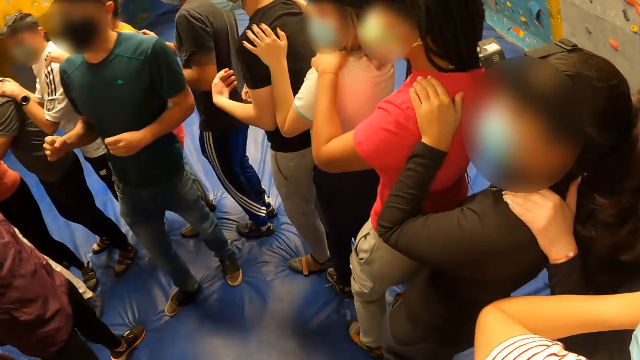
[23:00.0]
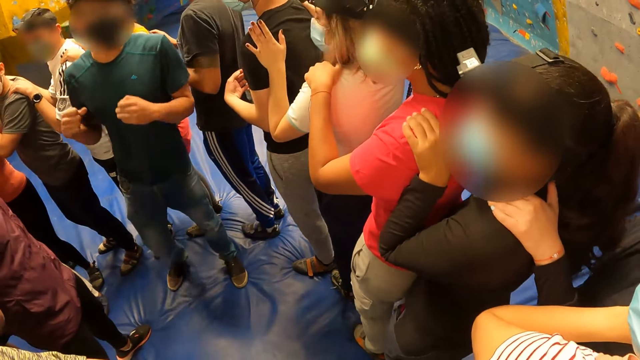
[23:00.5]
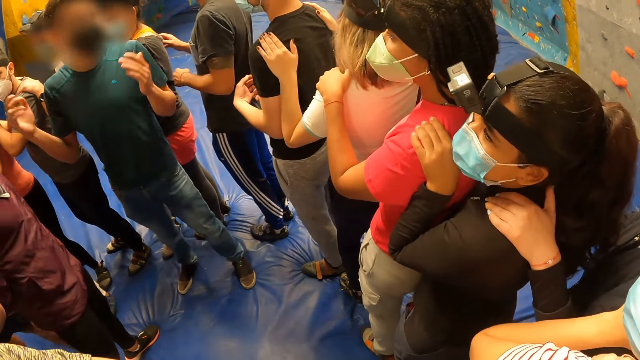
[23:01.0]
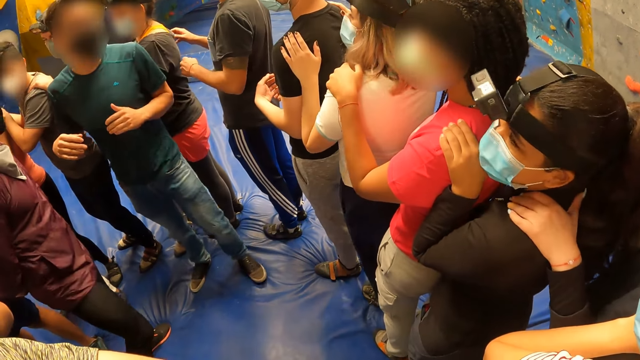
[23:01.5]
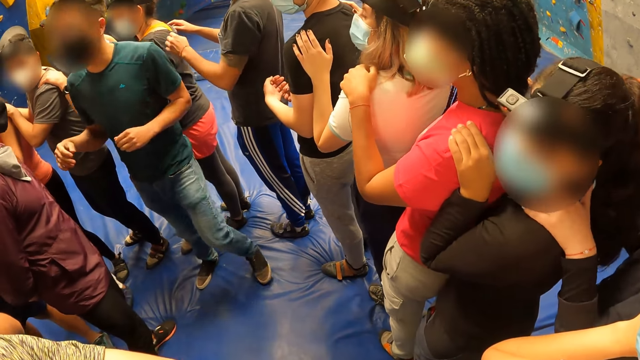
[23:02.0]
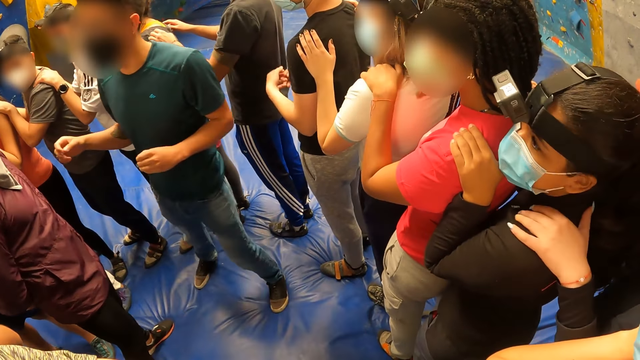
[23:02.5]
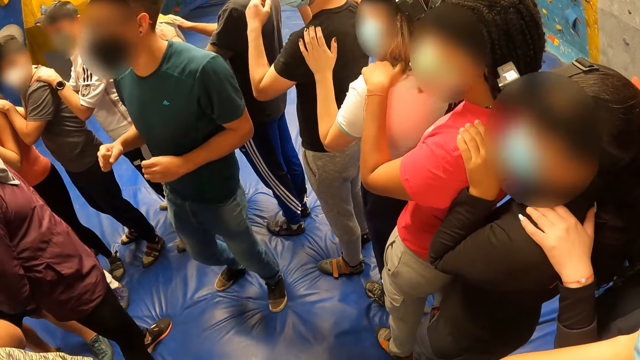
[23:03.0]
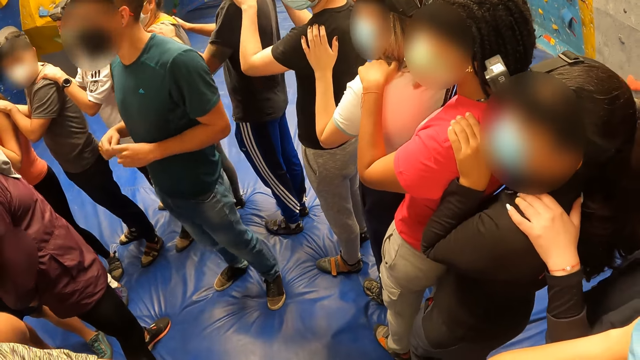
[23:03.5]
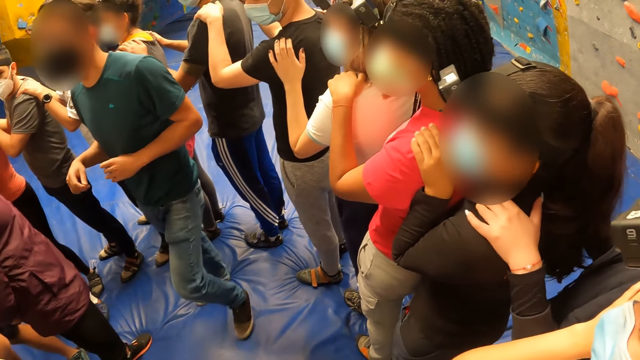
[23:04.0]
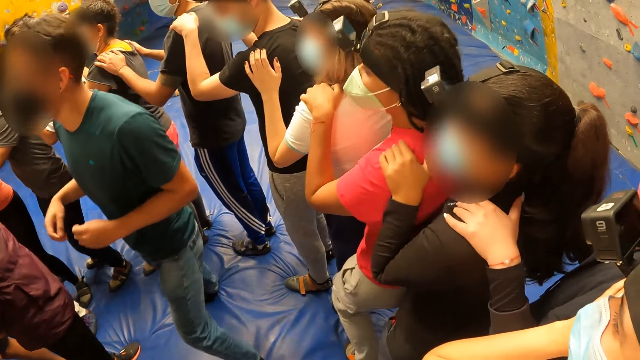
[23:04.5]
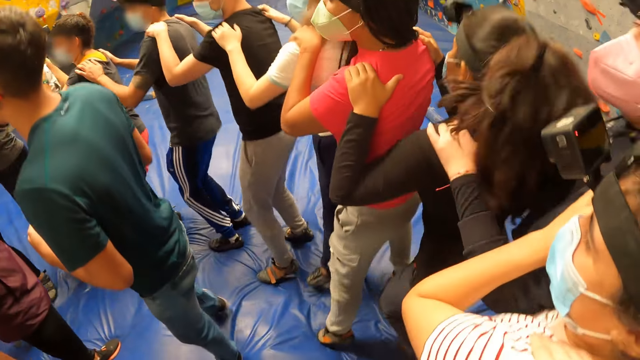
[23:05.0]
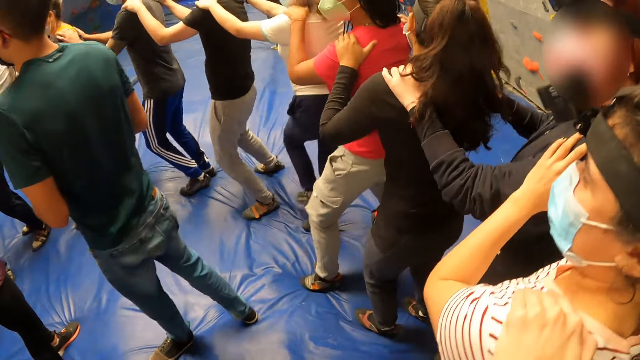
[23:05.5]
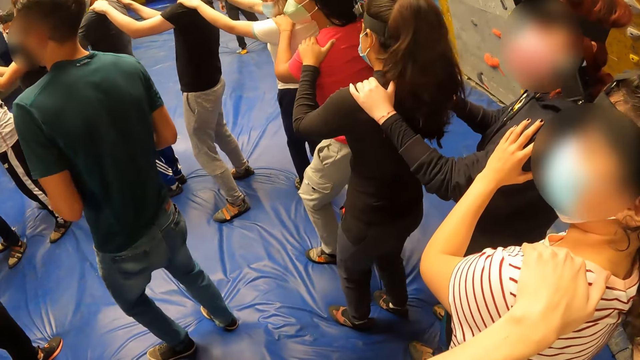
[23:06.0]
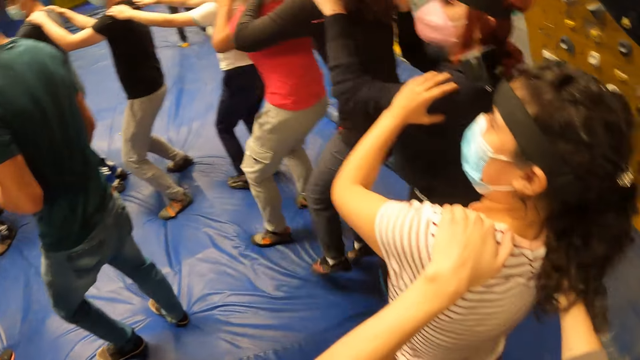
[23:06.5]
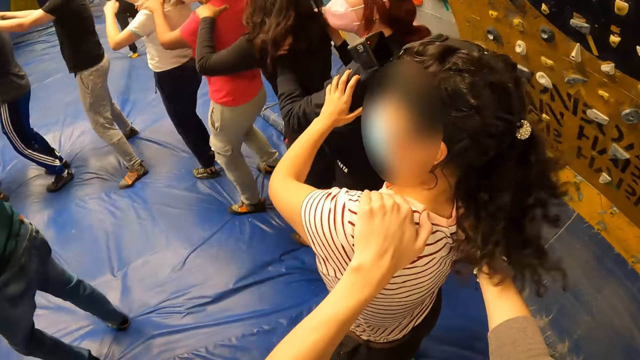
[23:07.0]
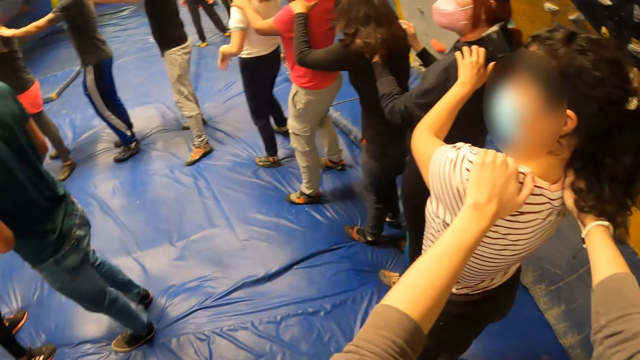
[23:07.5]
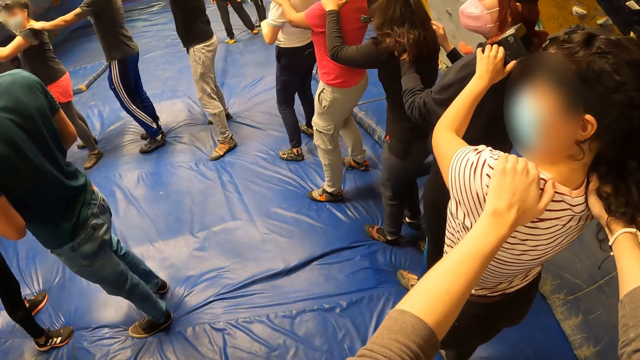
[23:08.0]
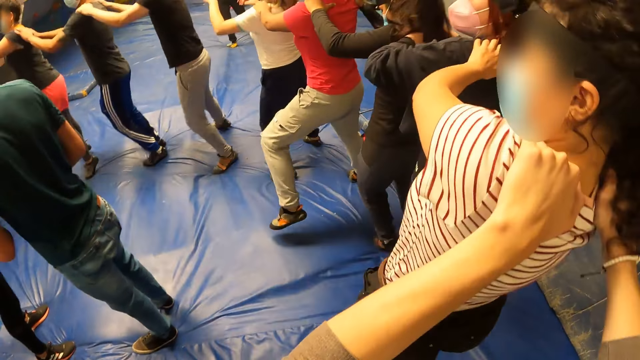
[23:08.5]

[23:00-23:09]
The camera wearer stands on the floor. They exercise on the floor with their friends.

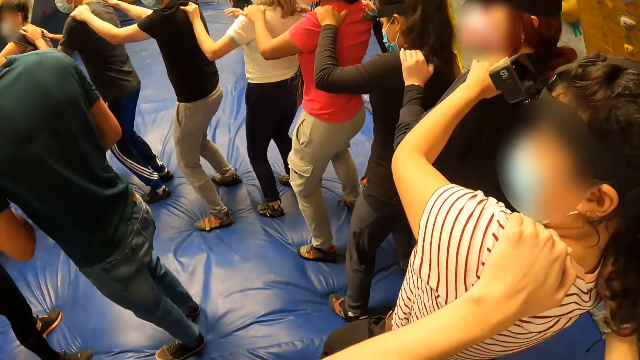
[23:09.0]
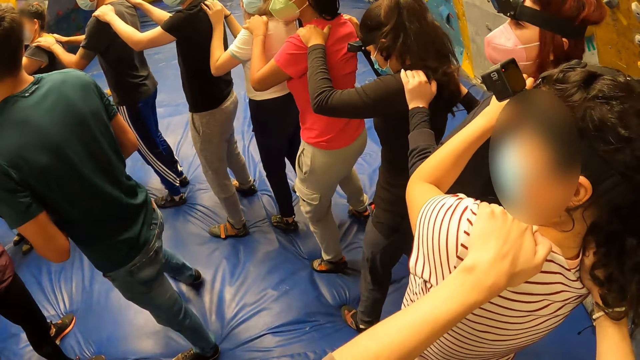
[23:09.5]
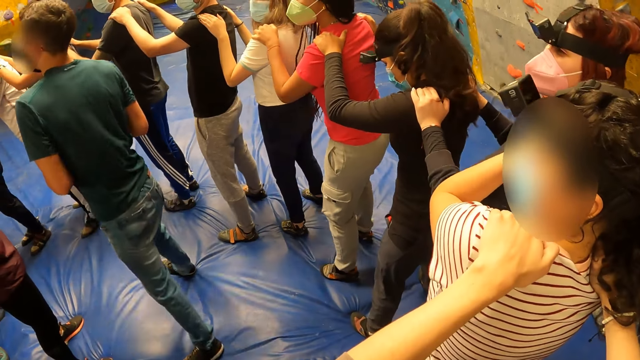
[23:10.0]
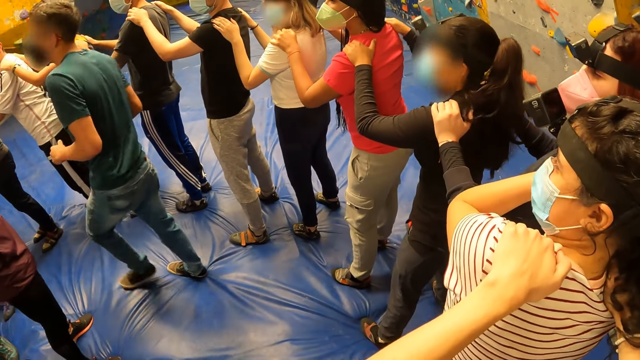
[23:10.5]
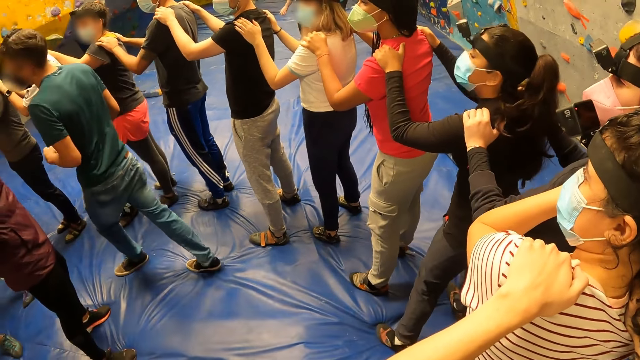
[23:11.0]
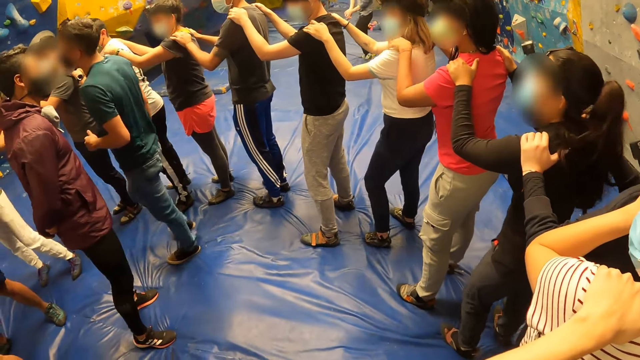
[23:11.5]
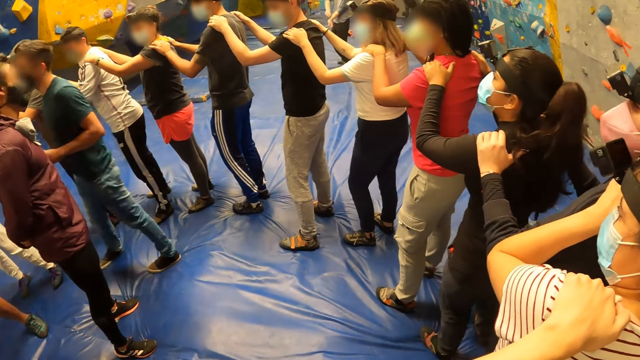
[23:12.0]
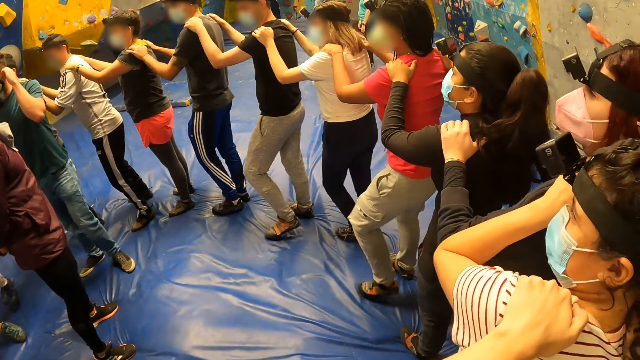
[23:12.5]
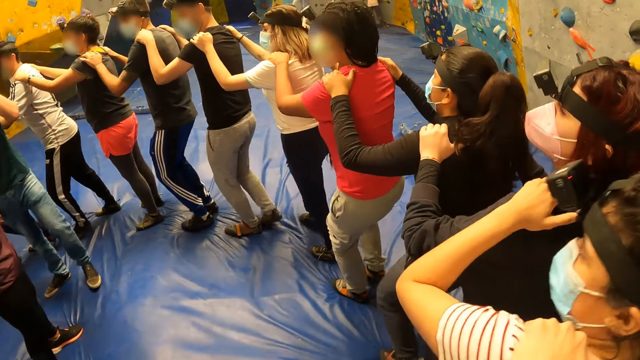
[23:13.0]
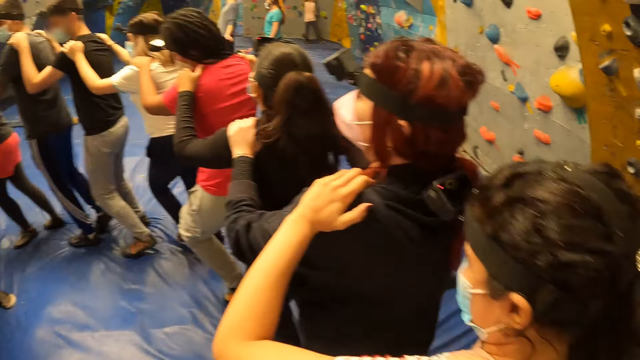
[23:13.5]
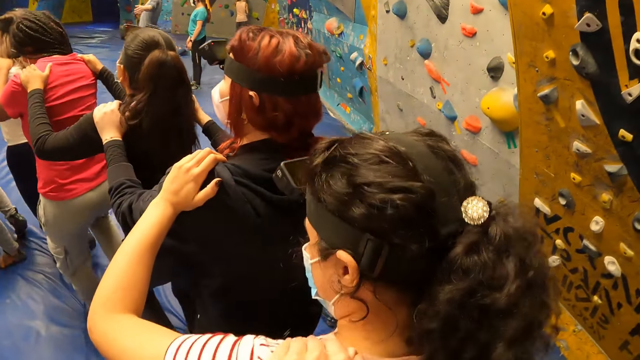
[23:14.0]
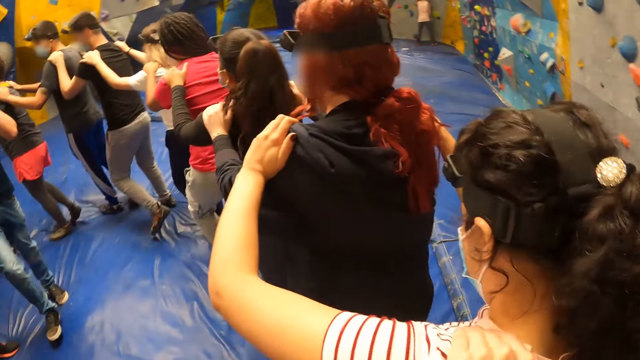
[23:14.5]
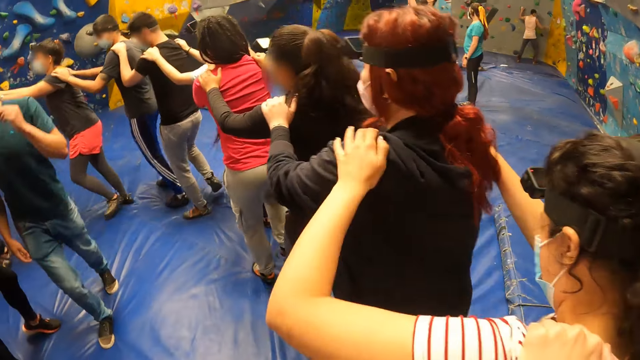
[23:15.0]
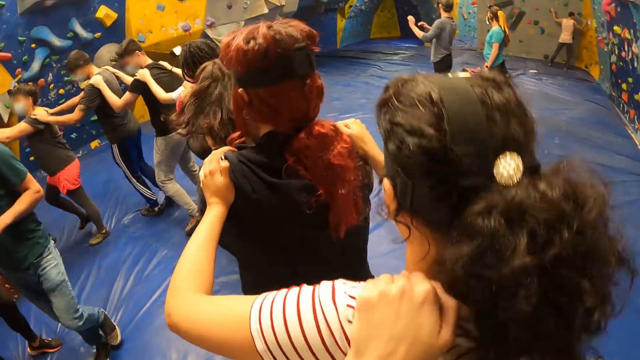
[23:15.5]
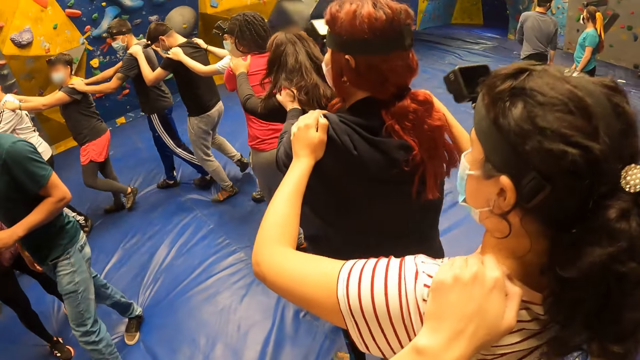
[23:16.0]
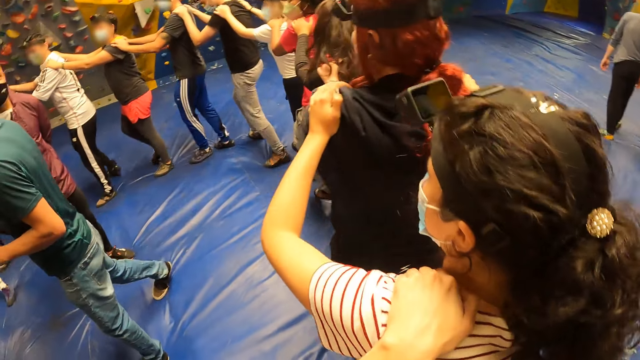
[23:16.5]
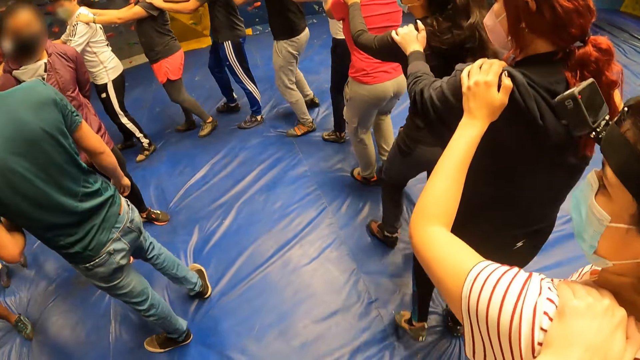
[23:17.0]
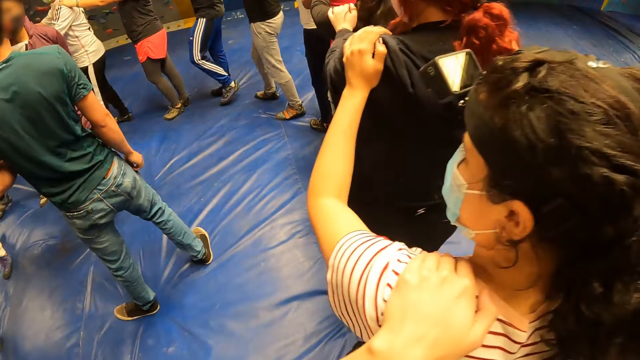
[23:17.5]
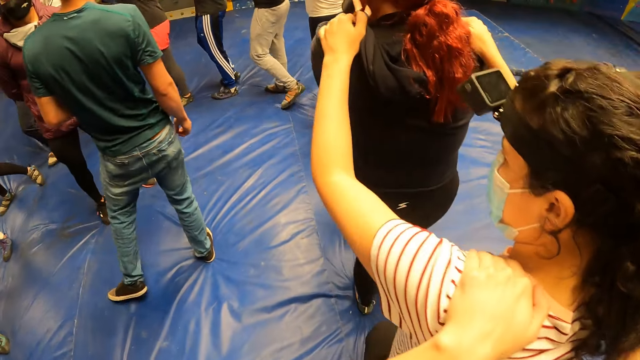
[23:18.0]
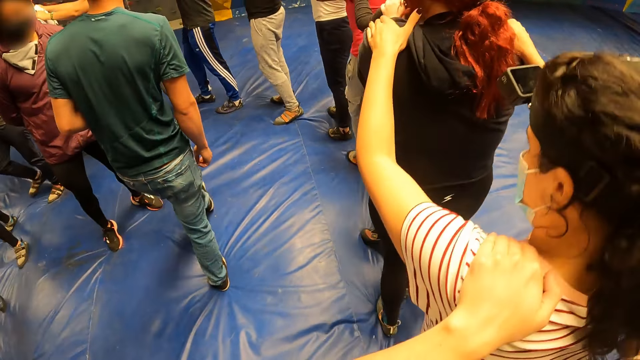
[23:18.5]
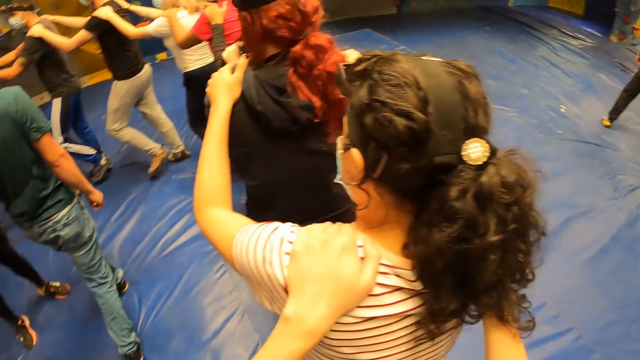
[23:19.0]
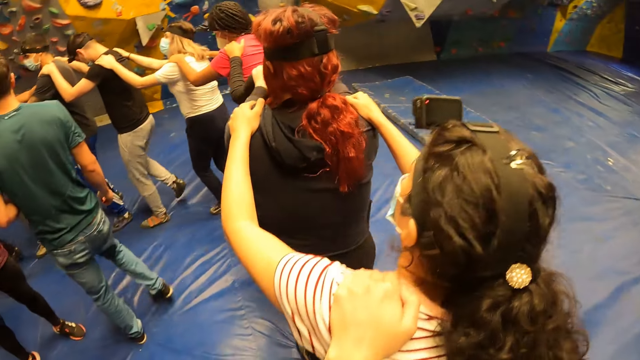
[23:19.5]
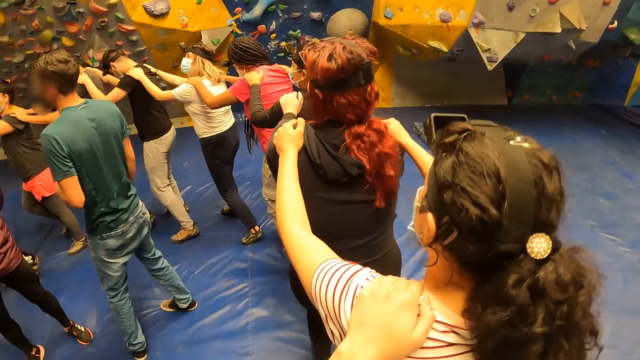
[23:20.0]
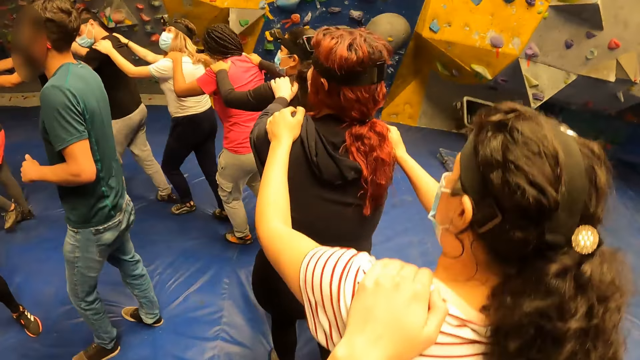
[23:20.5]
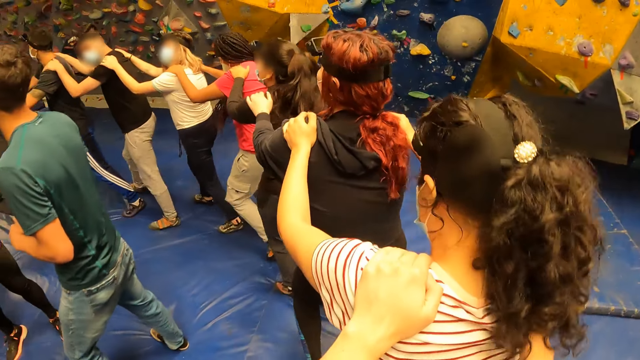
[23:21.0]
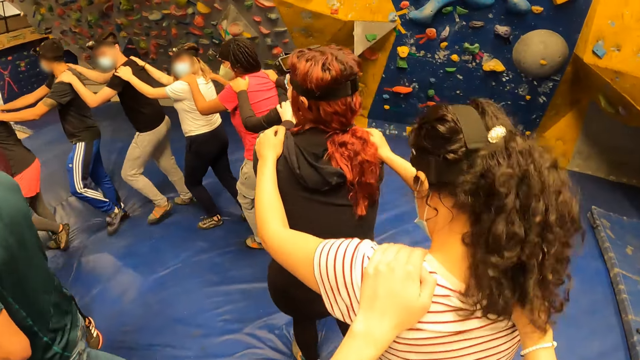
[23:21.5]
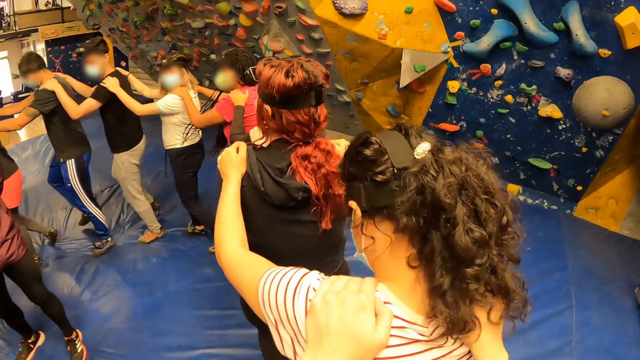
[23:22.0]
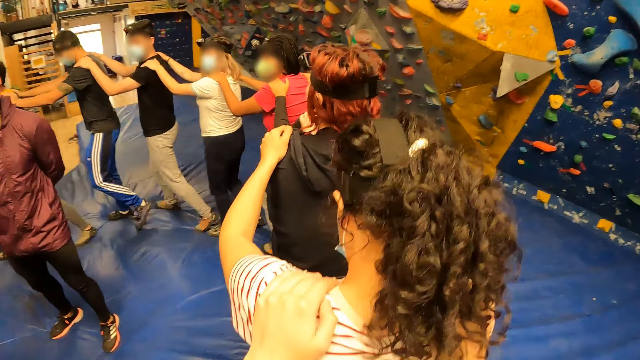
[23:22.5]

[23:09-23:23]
The camera wearer stands on the floor. They walk in a circle with the group of people in the circle. They exercise on the floor with their friends.
